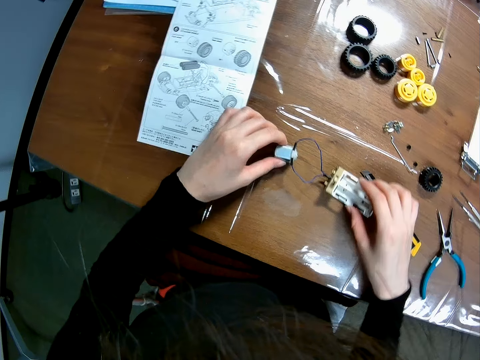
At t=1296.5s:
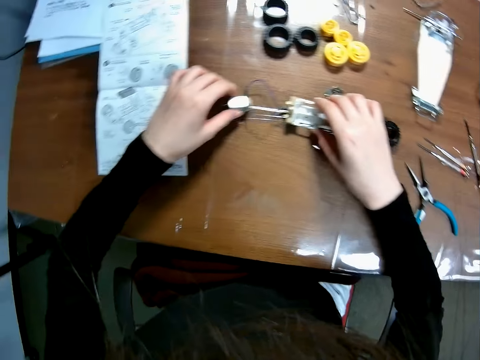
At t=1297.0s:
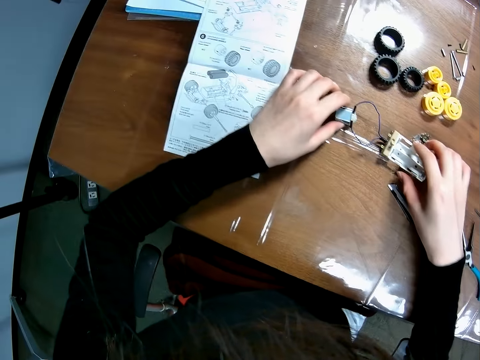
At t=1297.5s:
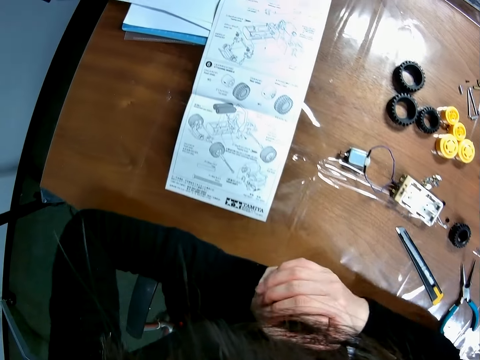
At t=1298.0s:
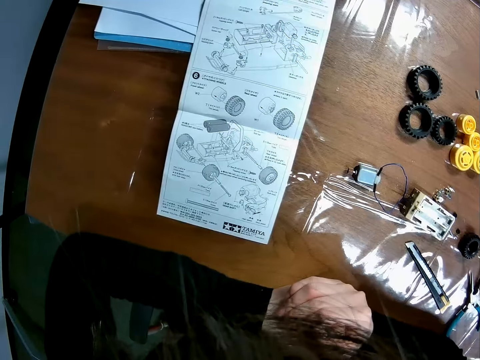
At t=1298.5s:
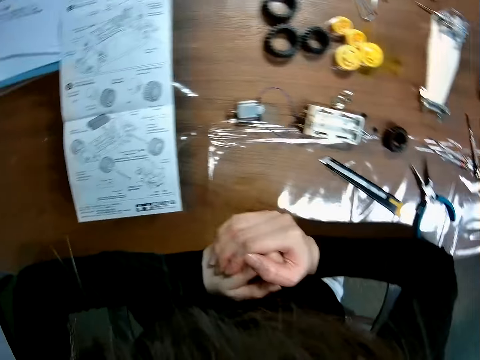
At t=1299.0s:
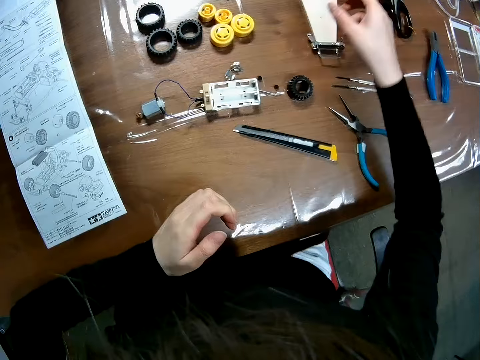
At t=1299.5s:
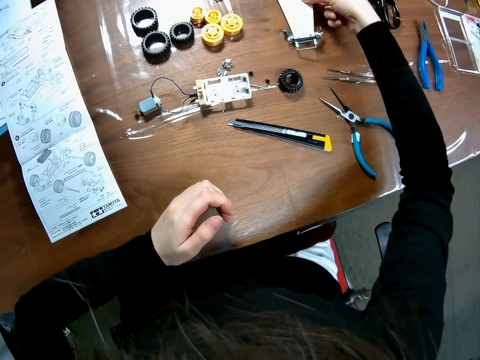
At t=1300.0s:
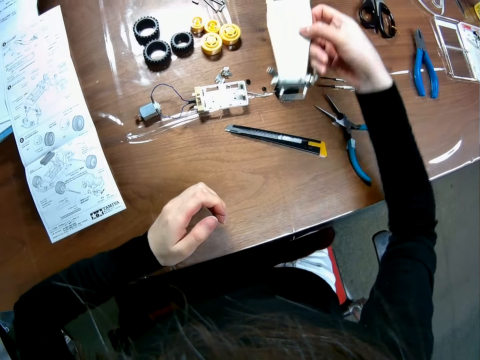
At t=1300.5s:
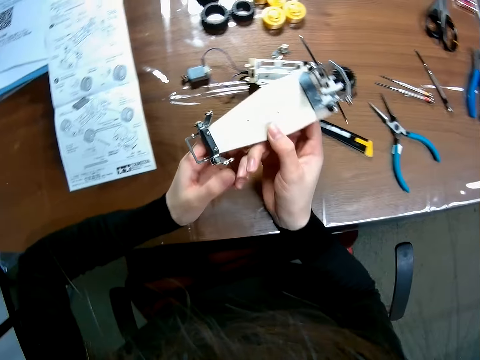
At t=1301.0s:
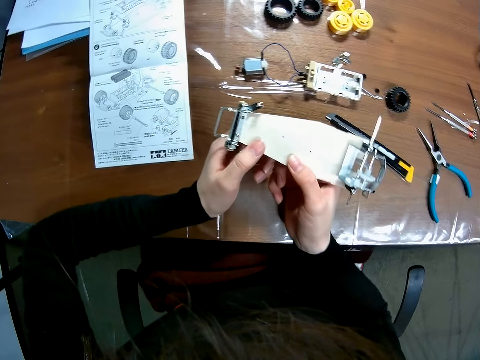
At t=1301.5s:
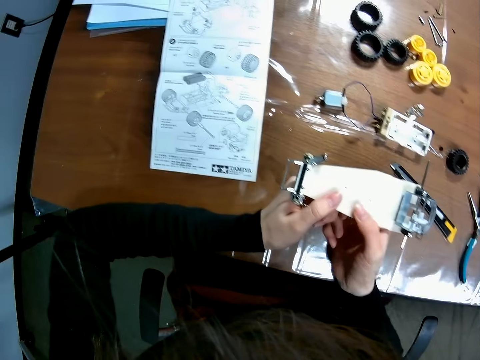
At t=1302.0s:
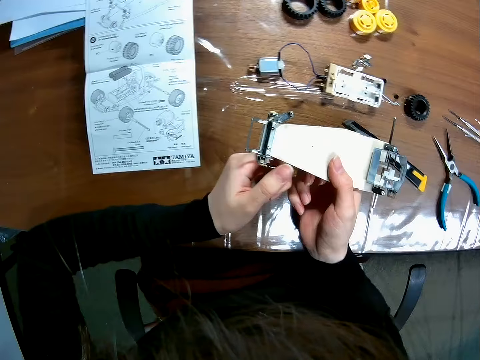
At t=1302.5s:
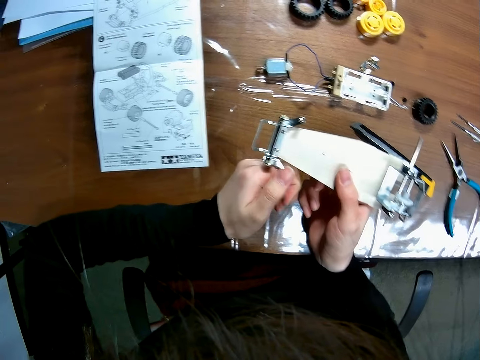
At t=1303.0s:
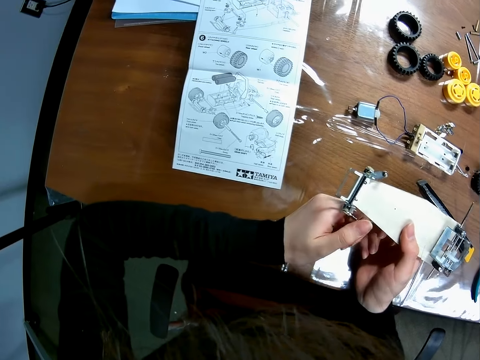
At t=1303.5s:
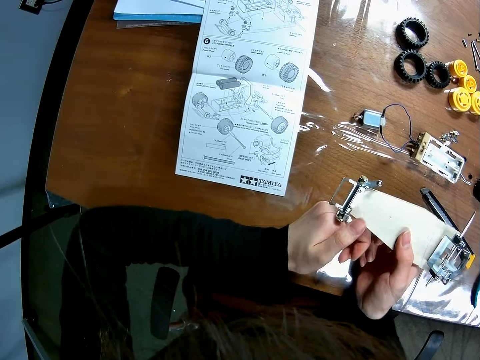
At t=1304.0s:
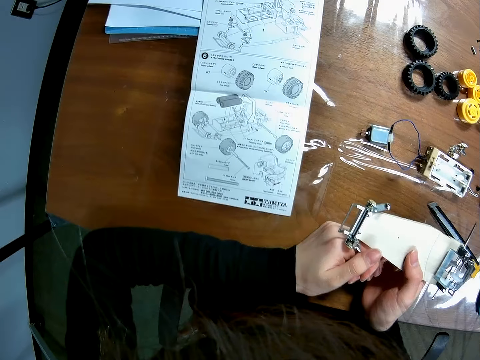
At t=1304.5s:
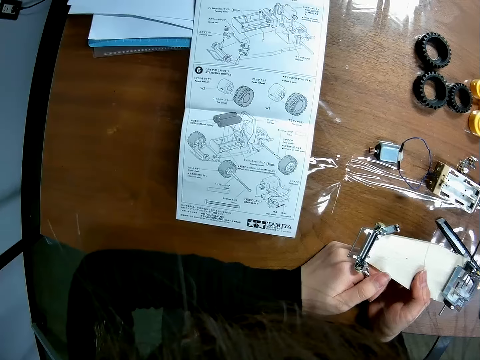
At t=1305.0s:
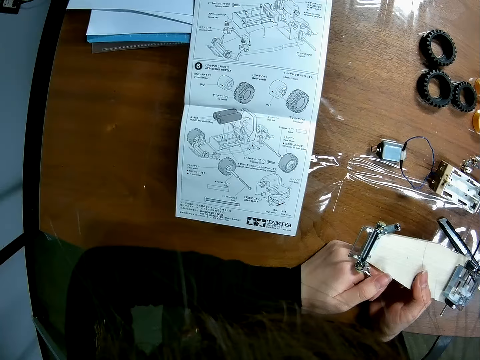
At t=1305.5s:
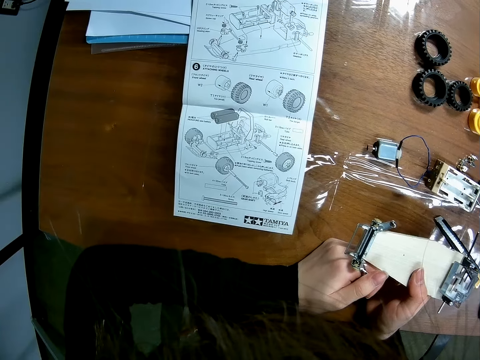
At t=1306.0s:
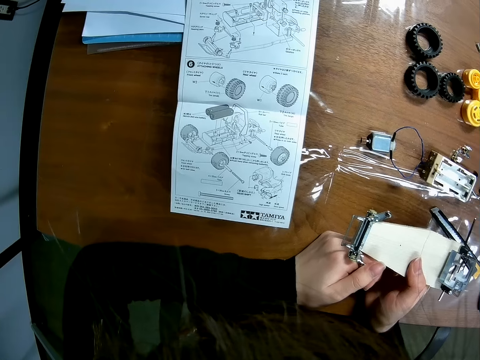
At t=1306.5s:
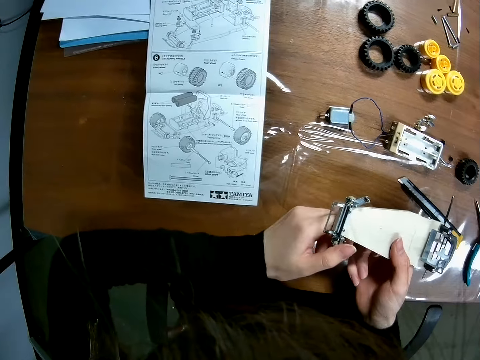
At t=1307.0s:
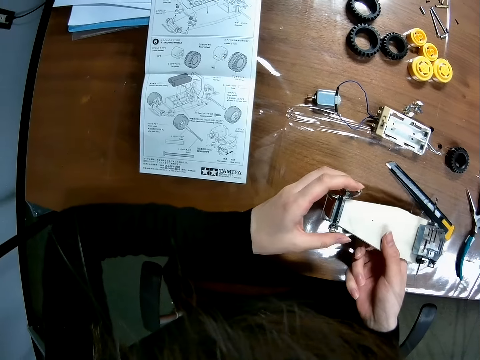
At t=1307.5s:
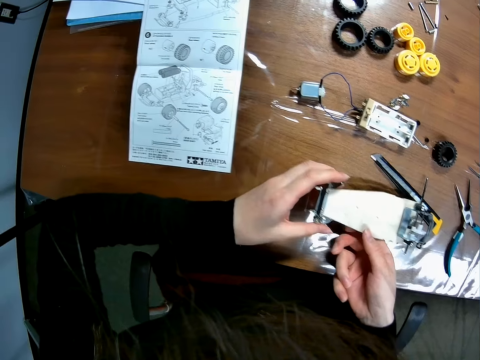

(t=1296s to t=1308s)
The camera wearer puts something on the table. He reads the manual. He puts his arms on the table. He picks up the frame of the toy car on the table with his right hand. He inspects the frame of the toy car with his hands. He reads the manual.

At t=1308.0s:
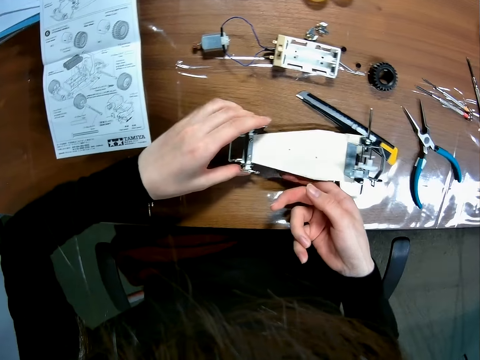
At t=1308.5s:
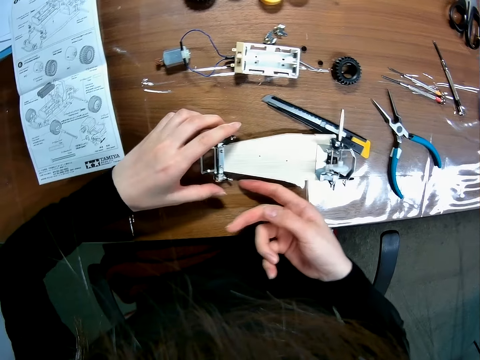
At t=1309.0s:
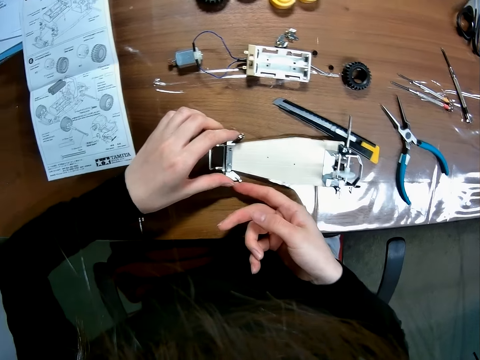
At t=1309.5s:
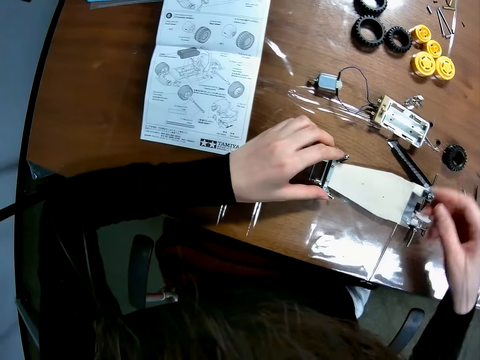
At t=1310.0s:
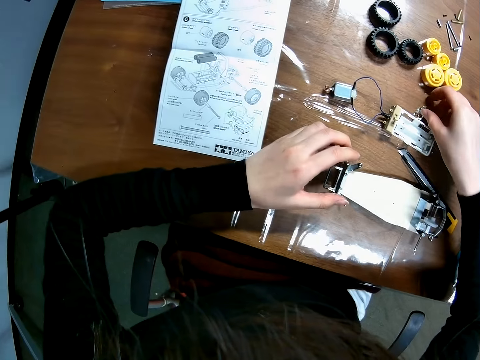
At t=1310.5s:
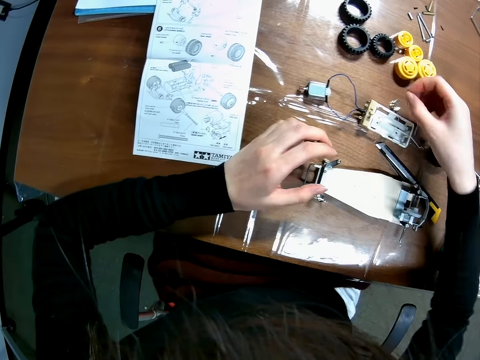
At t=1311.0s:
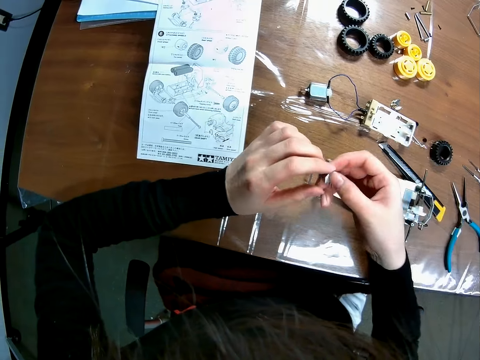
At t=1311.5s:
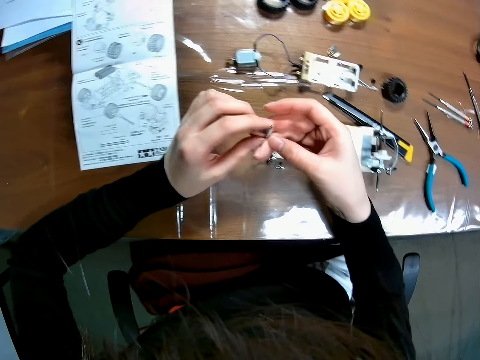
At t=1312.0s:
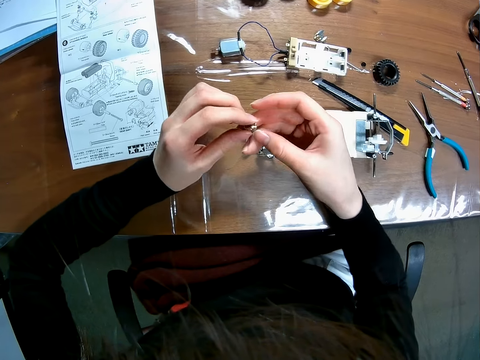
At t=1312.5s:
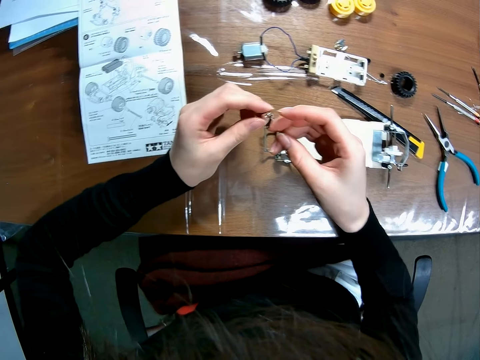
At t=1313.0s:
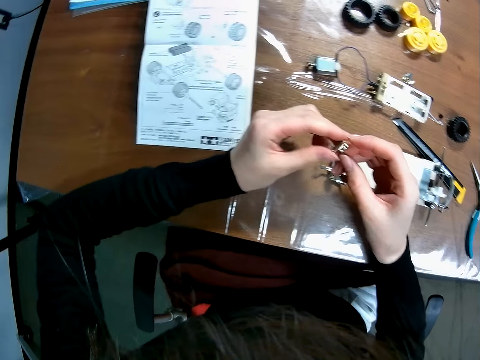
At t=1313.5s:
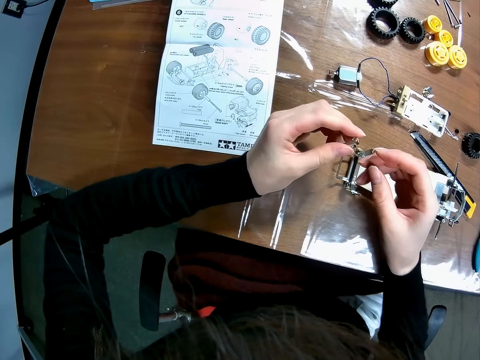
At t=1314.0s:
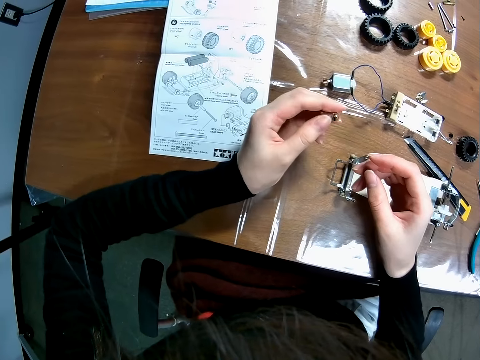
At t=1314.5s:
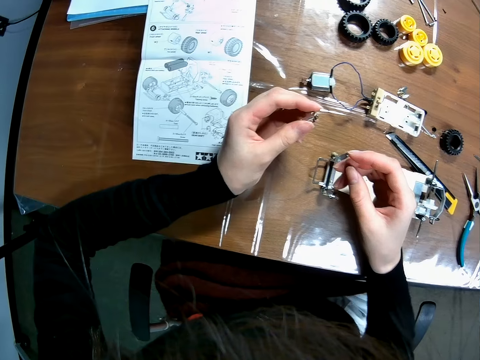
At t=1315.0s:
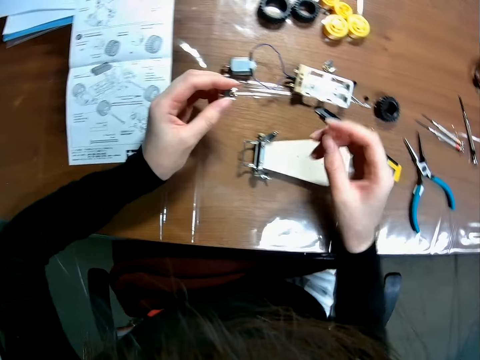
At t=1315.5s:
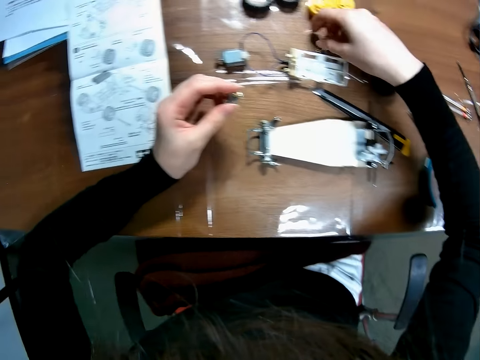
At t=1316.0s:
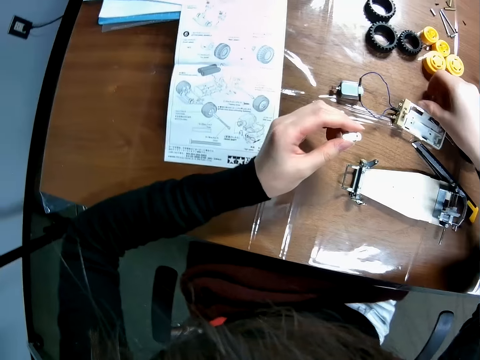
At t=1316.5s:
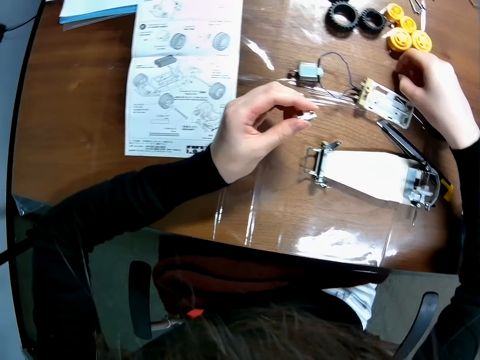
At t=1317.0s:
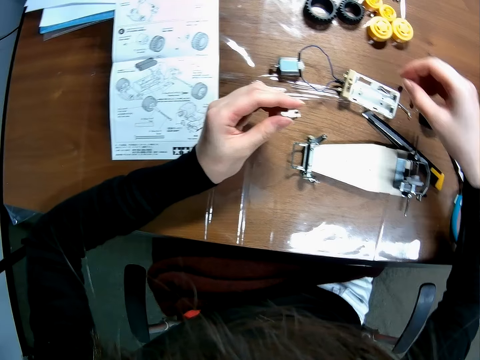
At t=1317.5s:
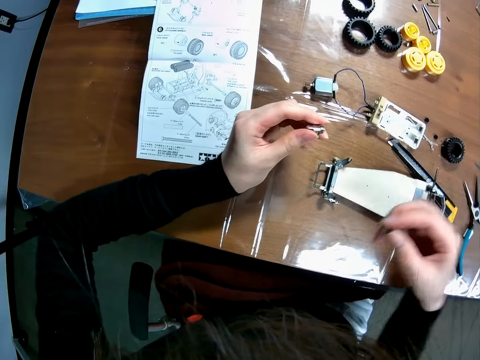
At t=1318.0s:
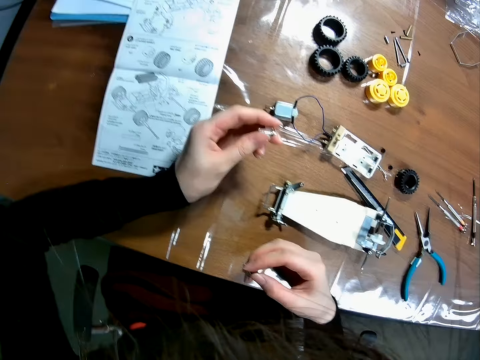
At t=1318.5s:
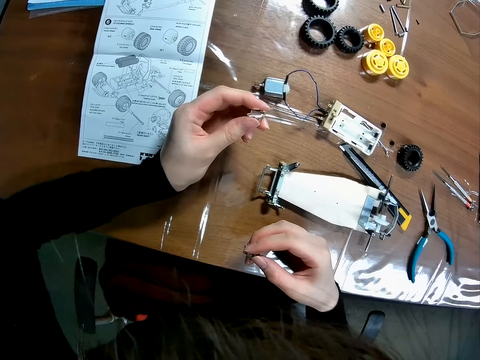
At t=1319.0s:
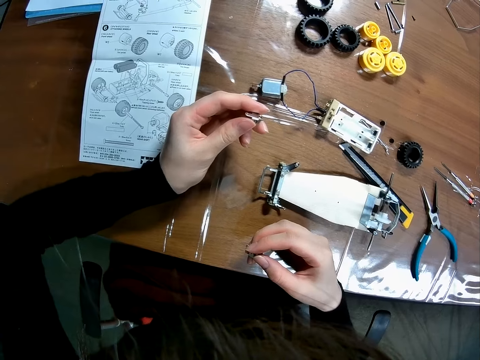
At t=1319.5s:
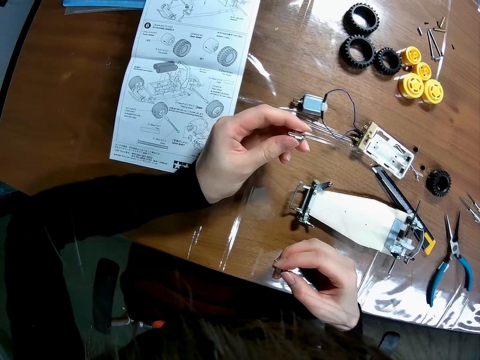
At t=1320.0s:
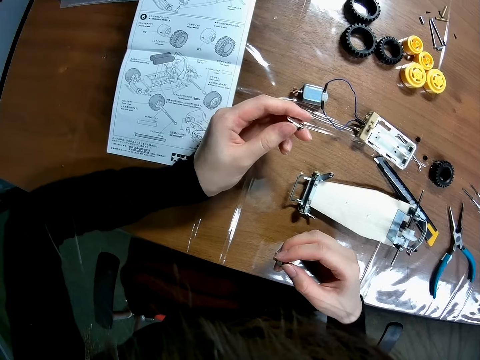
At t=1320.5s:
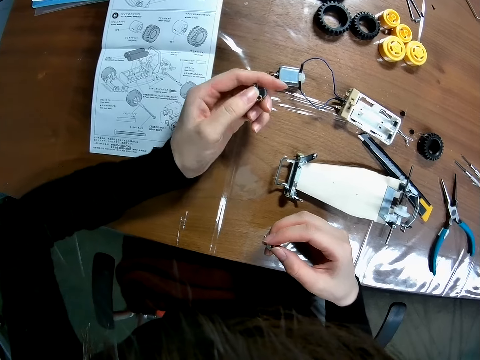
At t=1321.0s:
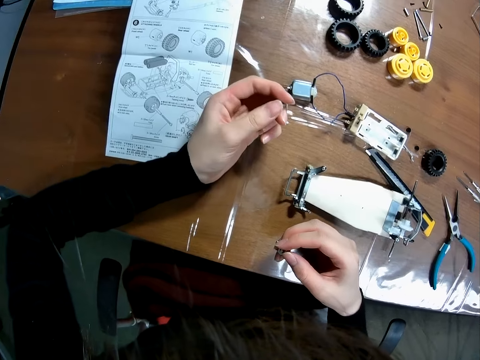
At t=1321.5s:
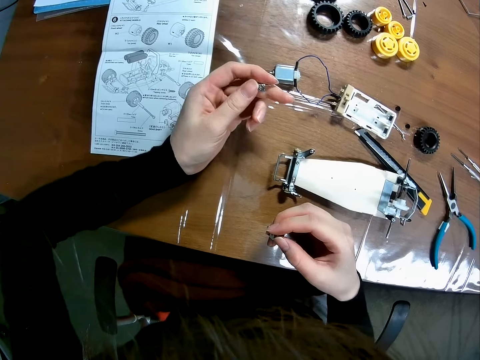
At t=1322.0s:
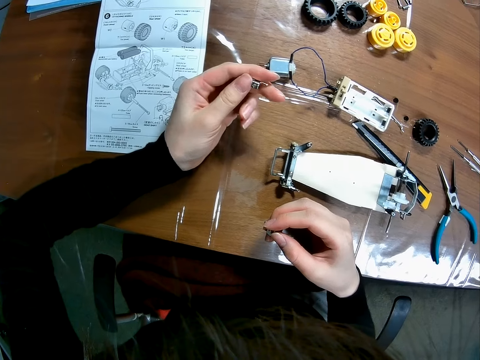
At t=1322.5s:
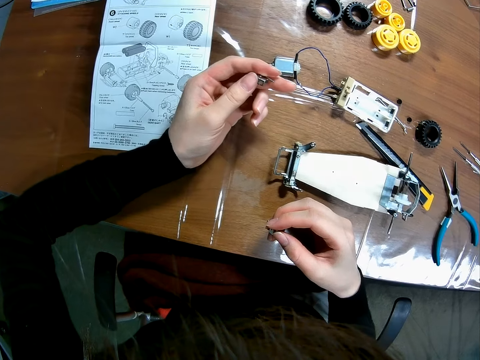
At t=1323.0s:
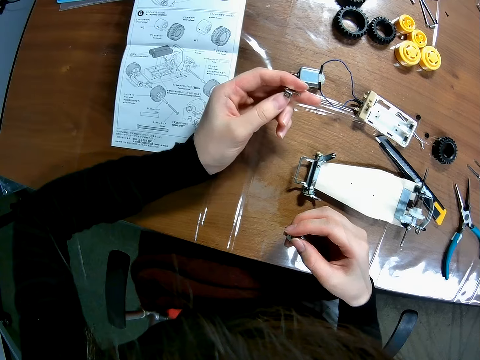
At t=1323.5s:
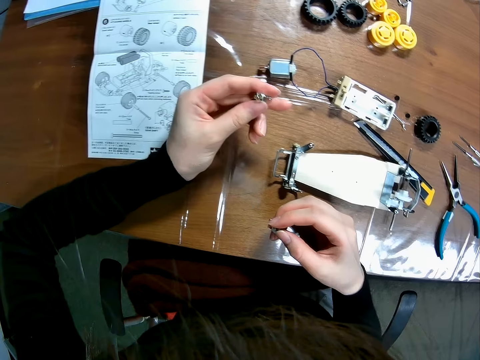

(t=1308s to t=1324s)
The camera wearer stares at the toy car body. She picks up an iron piece or nut on the table with her right hand. She passes the iron piece to her left hand. She stares at the nut. She picks up a second iron piece on the table with her right hand. She examines the iron piece in her left hand.
